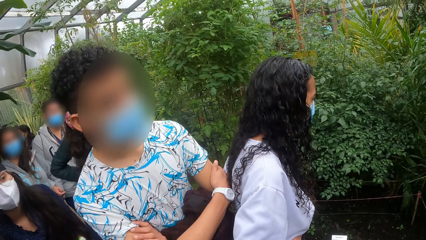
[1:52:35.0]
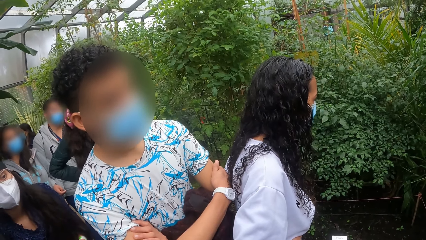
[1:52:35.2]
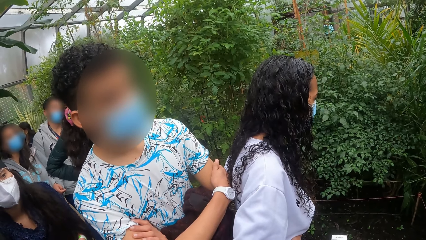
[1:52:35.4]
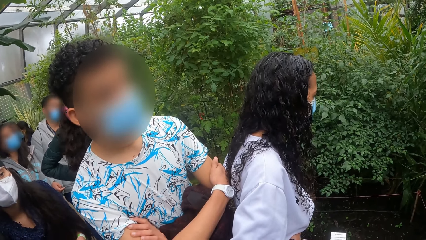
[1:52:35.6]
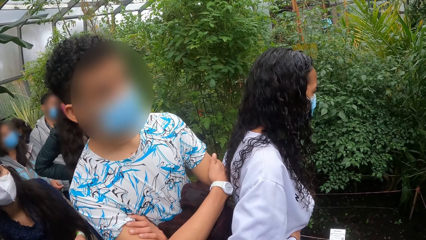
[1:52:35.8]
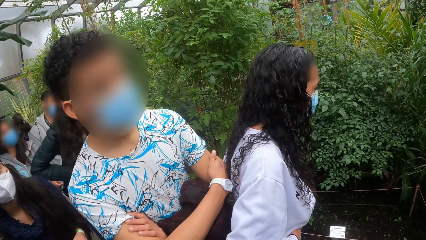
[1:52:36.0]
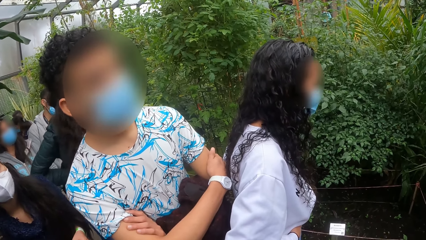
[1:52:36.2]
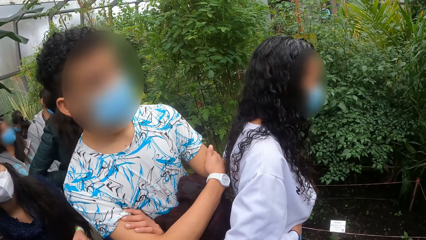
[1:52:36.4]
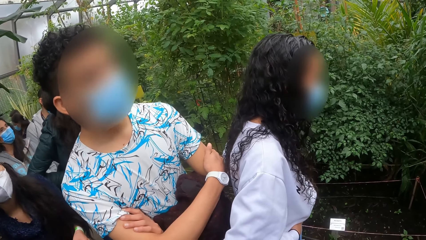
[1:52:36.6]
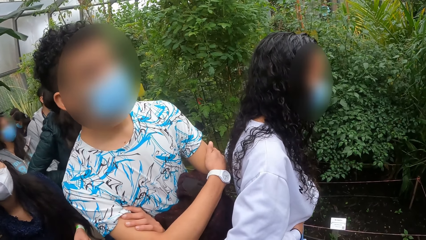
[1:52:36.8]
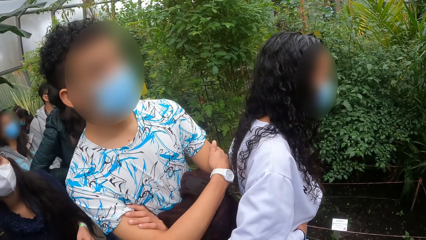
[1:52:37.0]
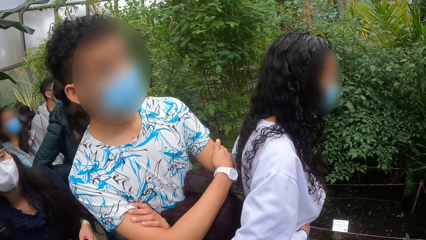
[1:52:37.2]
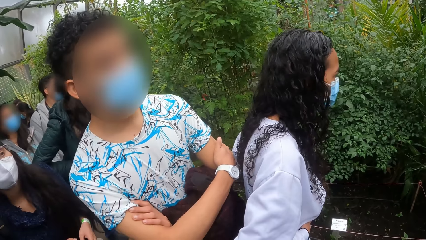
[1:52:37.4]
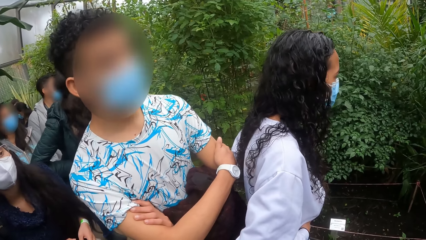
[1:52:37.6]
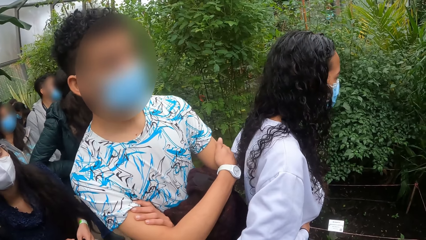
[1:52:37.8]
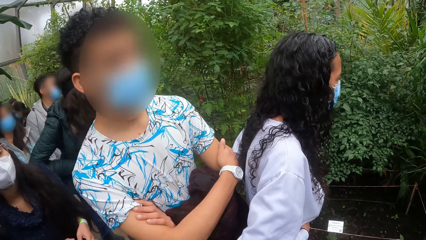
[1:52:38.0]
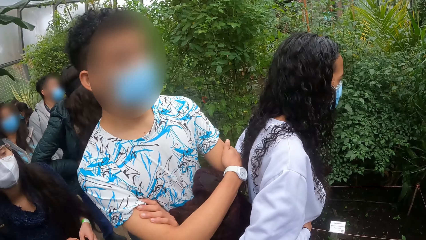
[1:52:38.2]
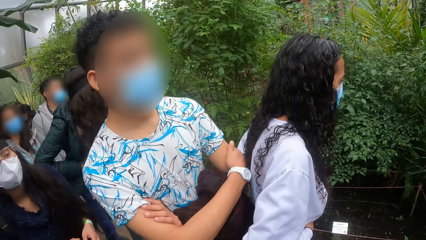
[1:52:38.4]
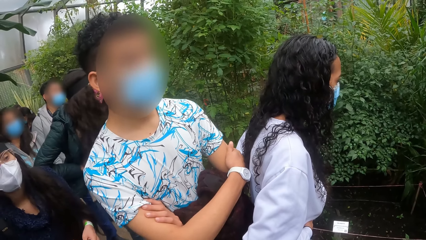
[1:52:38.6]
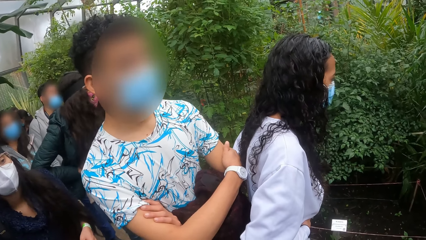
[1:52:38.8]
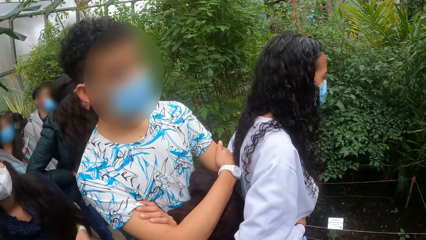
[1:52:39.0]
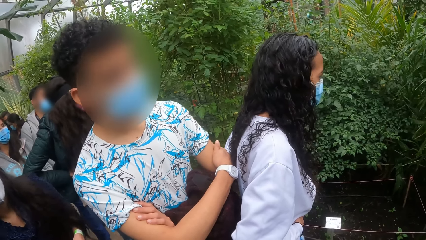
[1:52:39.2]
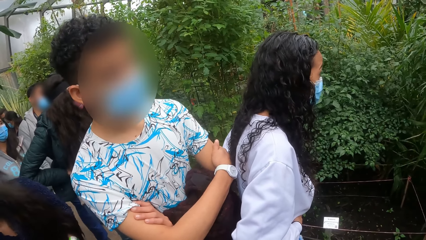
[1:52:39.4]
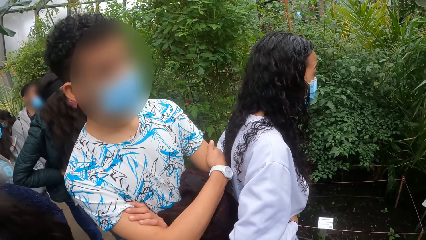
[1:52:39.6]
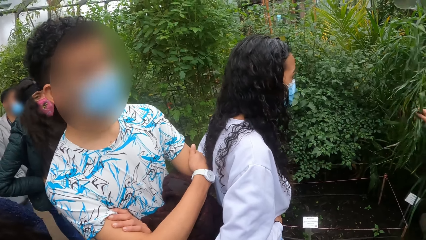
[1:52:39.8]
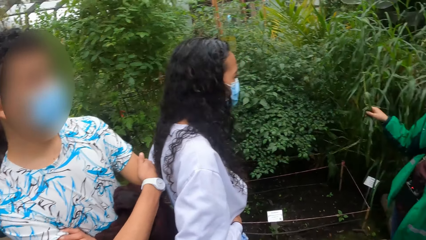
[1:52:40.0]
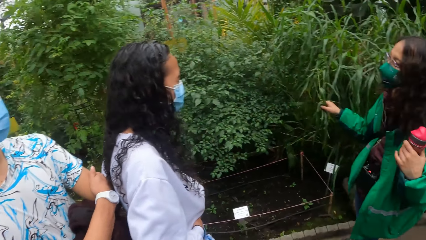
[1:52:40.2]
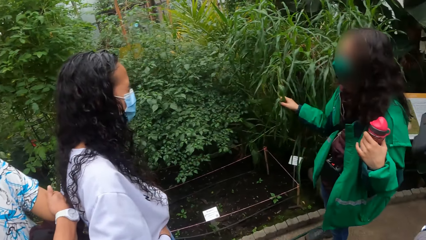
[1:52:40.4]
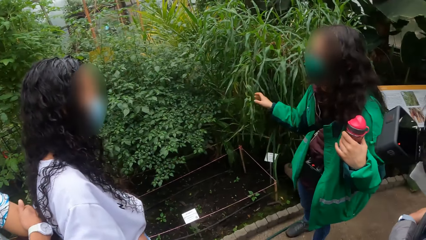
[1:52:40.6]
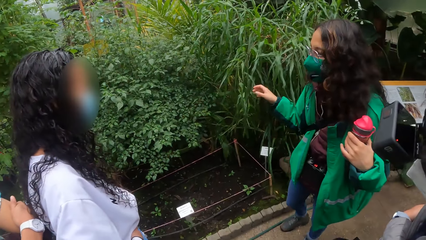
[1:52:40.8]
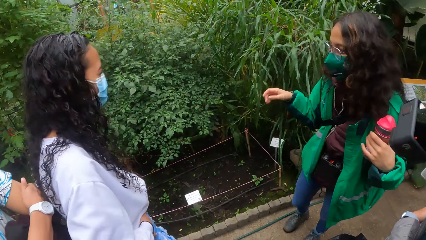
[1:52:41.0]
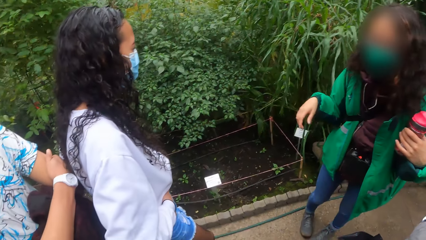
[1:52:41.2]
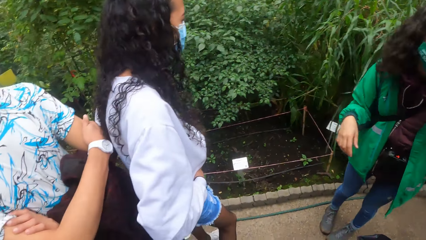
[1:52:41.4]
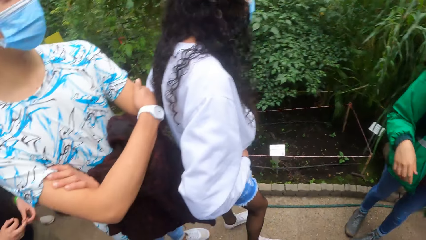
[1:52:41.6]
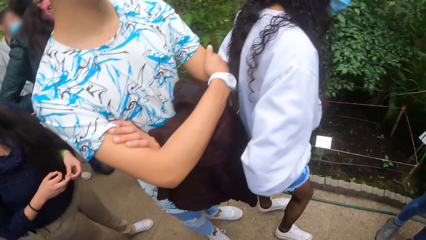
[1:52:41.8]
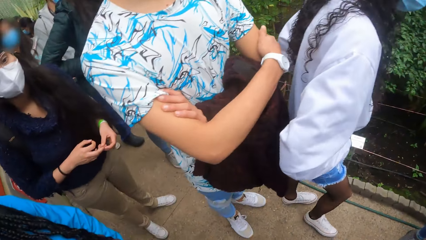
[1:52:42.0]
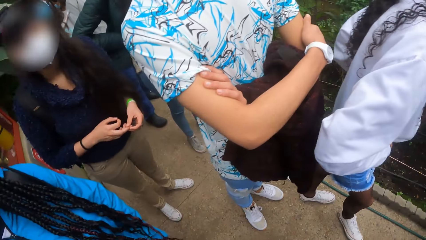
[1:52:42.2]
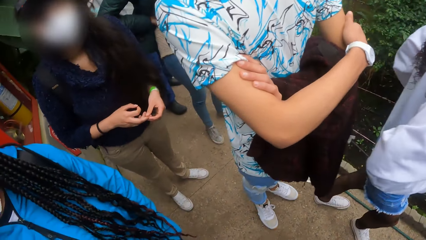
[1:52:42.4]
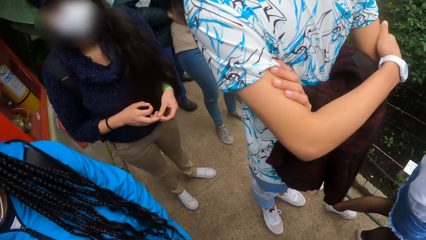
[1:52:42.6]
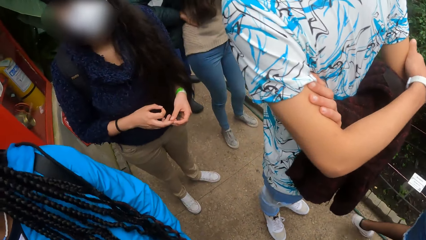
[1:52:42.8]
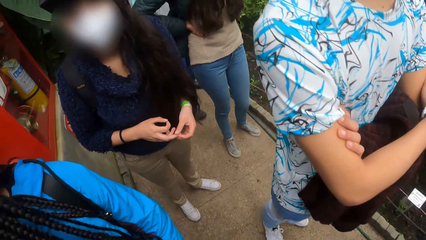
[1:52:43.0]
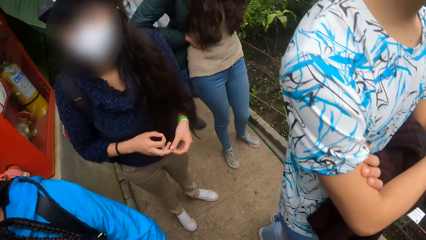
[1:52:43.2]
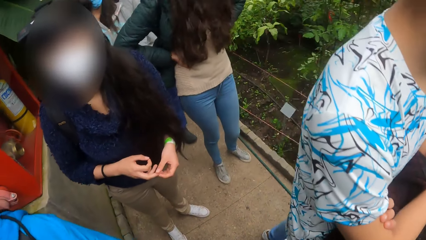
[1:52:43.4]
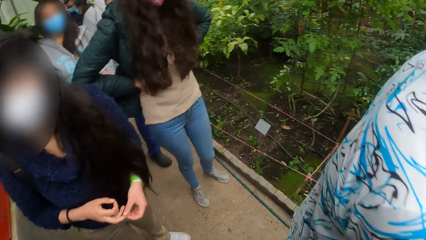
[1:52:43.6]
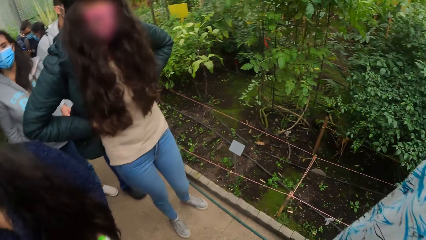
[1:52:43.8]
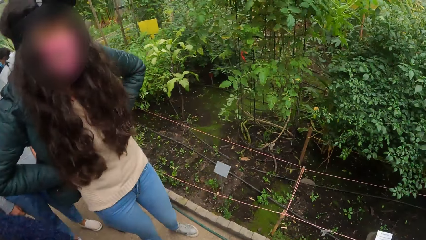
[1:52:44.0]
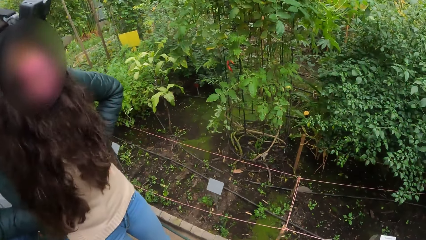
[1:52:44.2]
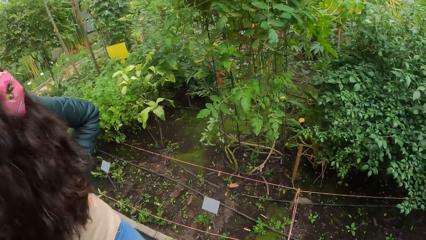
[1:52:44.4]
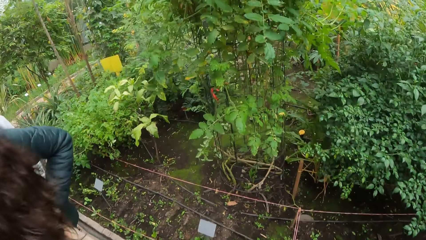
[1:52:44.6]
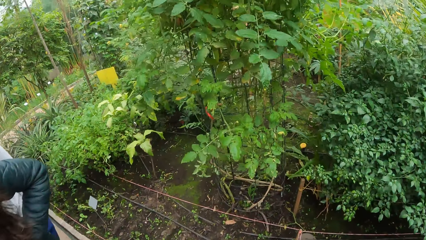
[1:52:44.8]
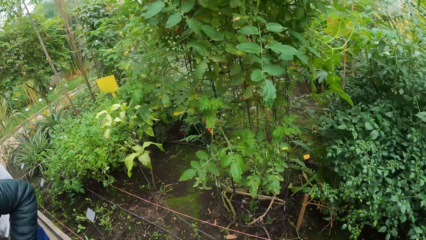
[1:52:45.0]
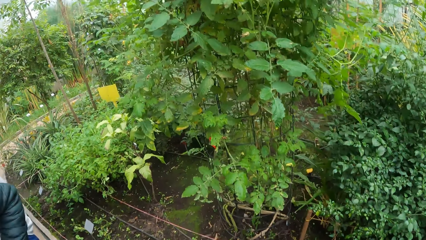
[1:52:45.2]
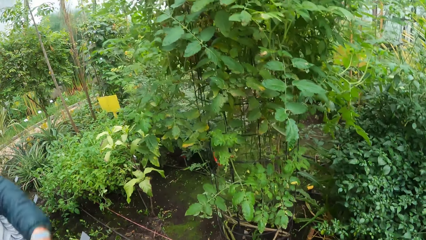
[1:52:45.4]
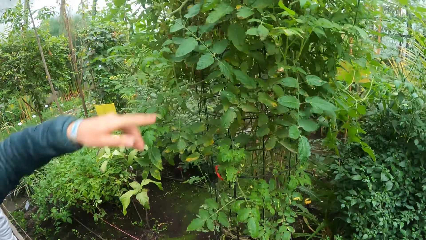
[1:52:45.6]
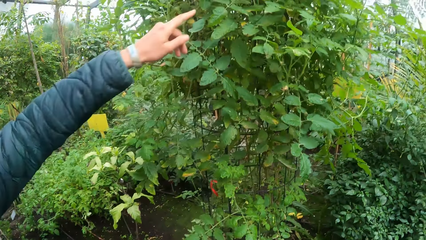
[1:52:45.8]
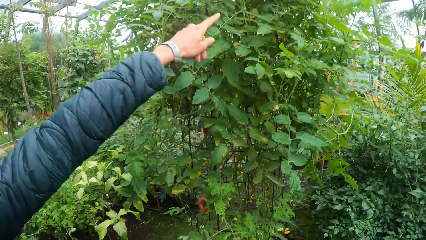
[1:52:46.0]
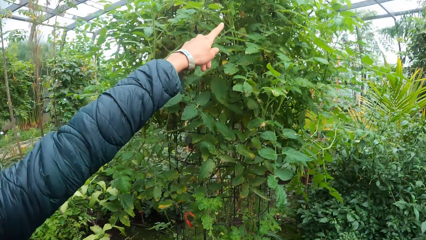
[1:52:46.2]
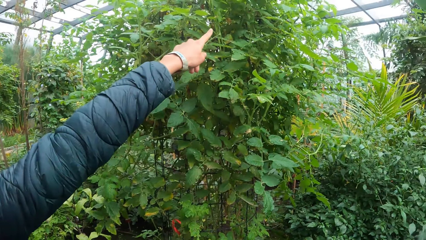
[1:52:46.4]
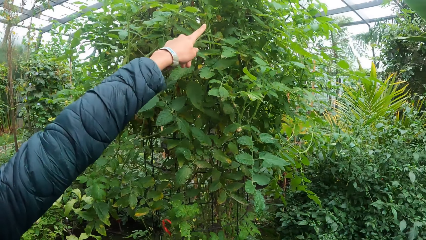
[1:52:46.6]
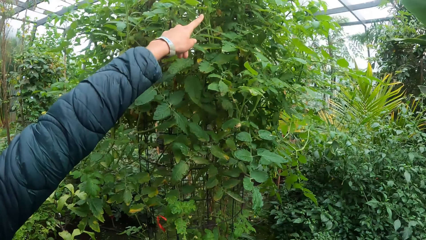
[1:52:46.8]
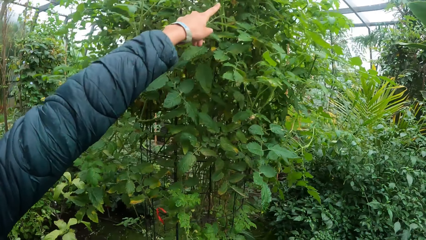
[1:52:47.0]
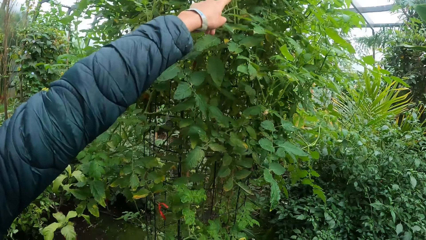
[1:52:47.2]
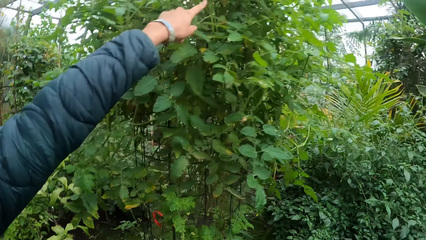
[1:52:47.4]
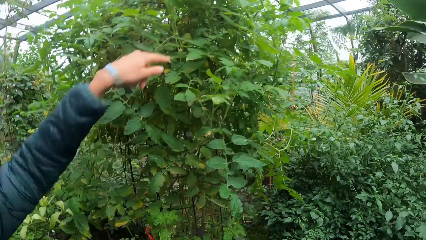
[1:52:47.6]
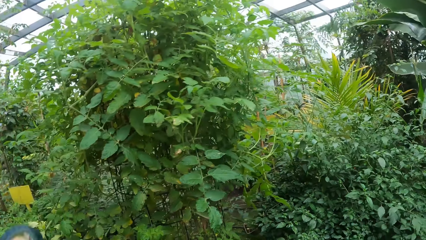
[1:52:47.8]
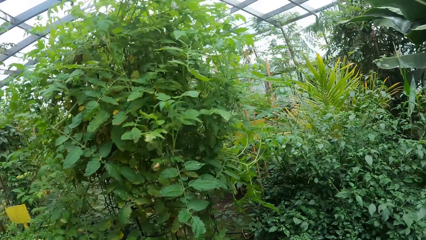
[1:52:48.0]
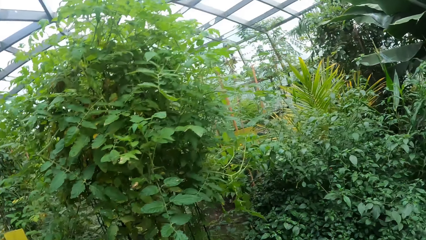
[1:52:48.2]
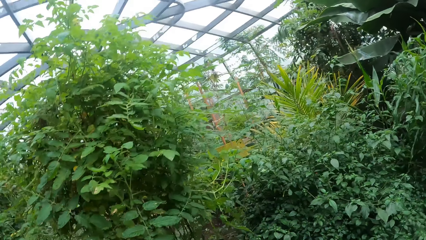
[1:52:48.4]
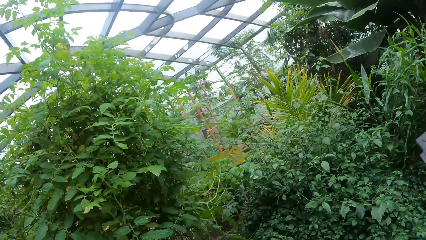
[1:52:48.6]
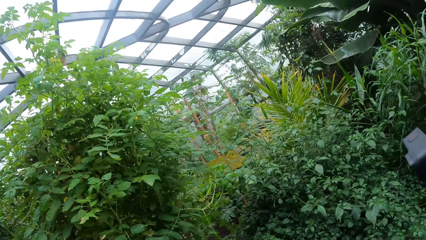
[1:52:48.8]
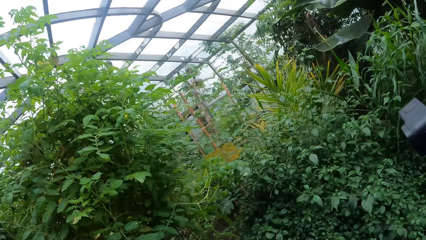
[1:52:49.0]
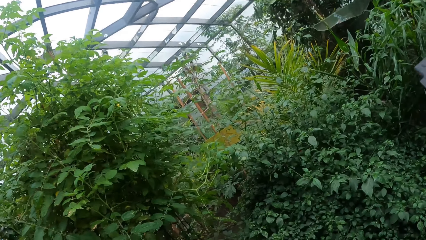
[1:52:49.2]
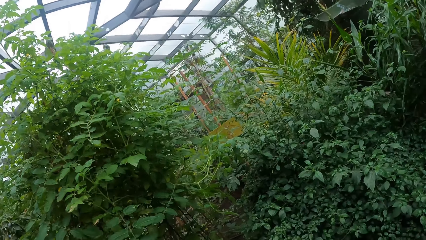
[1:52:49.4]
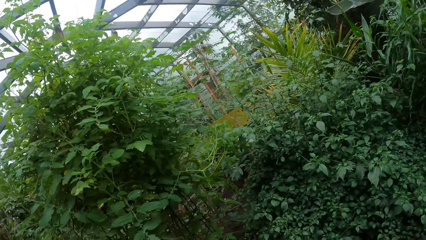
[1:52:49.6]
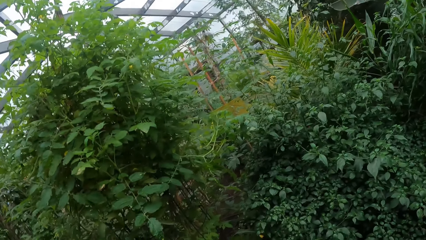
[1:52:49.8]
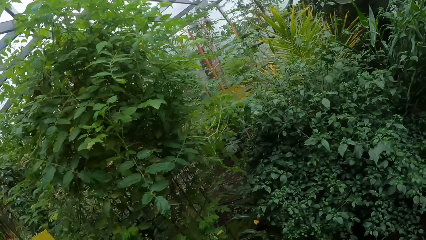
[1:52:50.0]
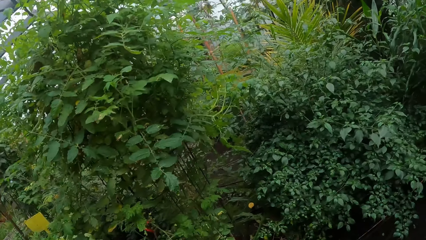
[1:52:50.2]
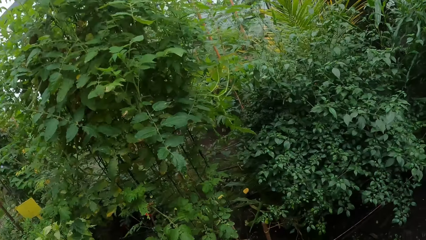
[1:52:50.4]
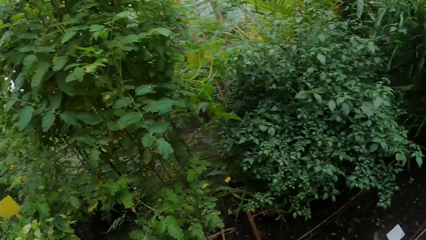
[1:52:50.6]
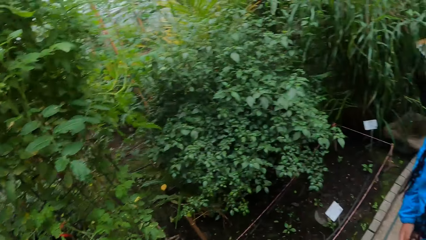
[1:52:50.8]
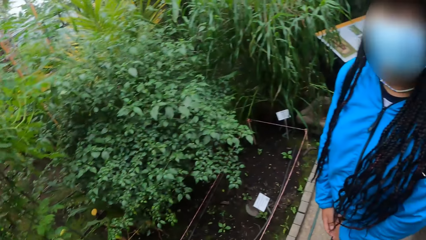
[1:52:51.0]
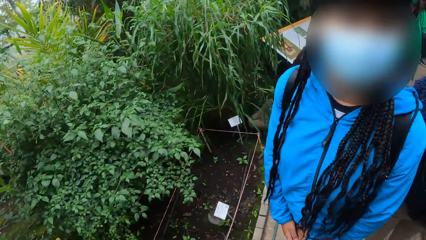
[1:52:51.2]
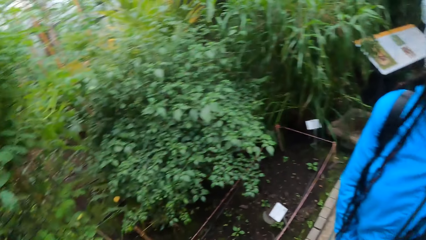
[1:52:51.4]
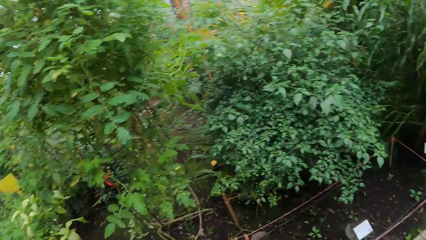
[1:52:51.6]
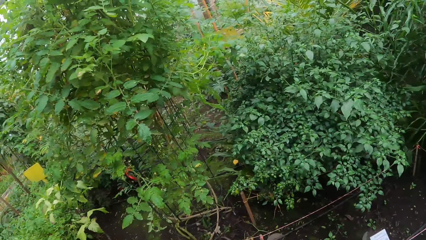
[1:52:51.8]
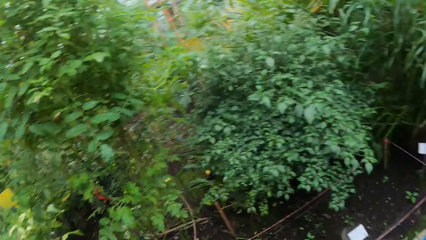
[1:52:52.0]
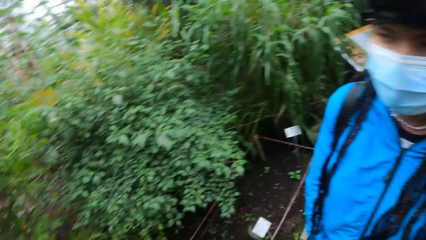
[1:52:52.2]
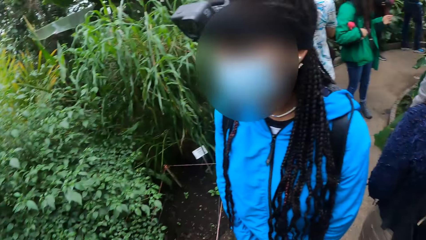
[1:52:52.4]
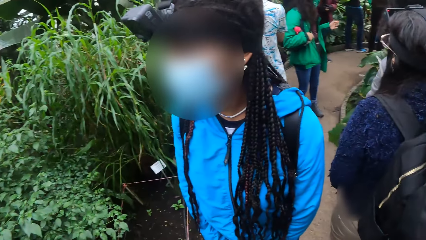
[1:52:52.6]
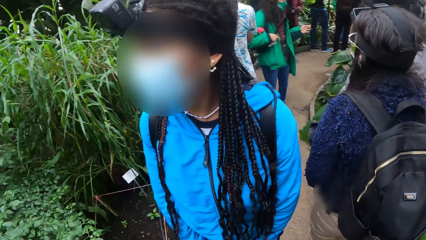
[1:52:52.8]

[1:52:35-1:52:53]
The girl lets go of a plant in her right hand. A woman points at a plant species with her left hand. The camera wearer lowers their hand. They look around. A person looks around the flower plant garden.
